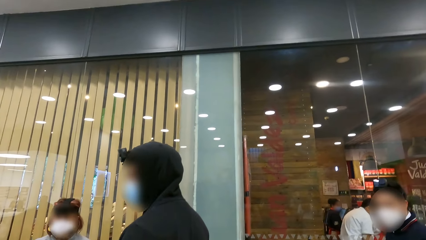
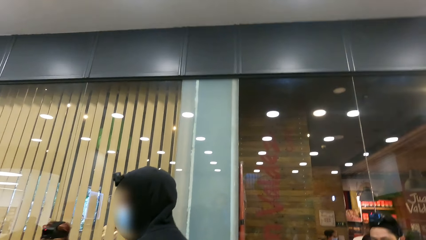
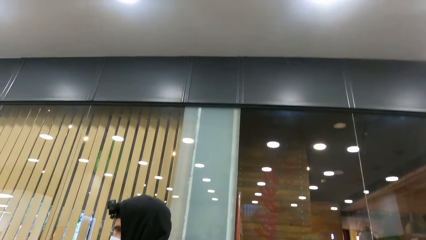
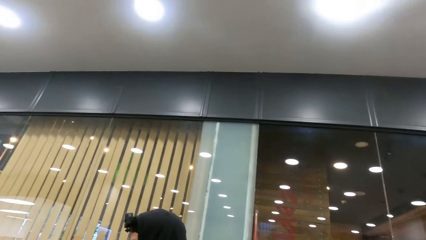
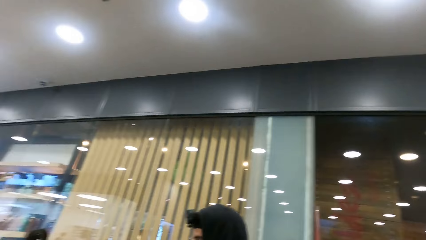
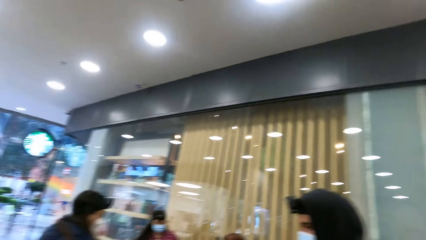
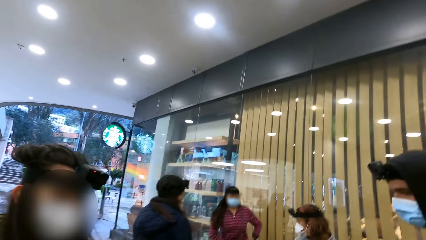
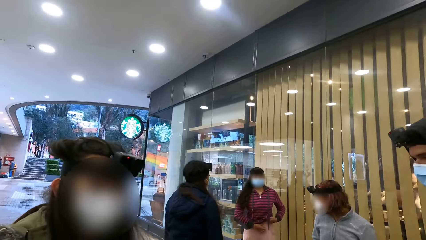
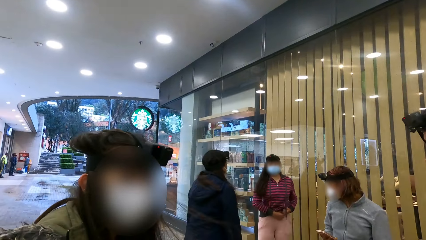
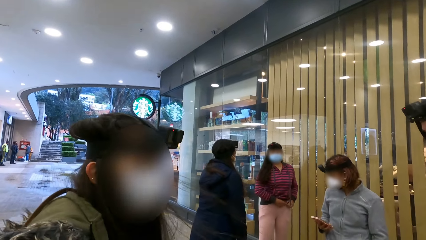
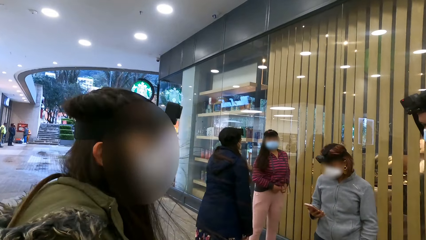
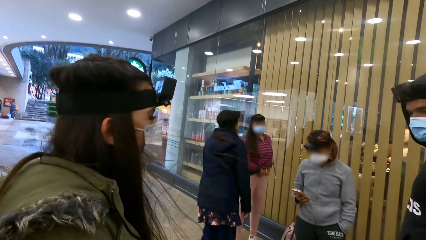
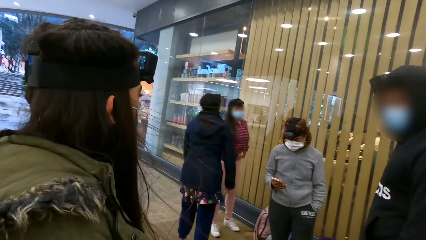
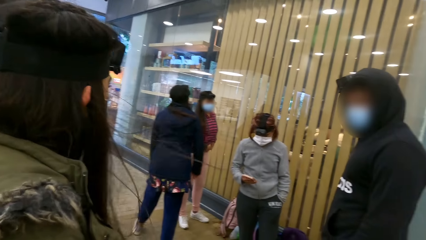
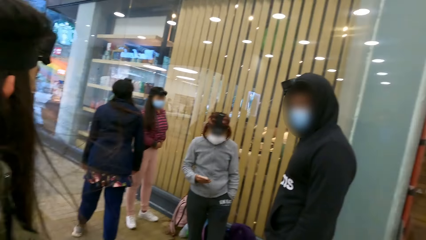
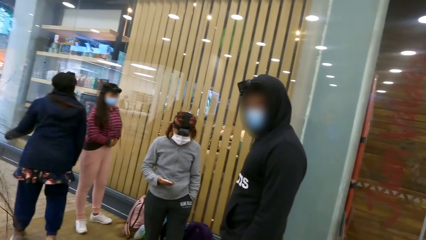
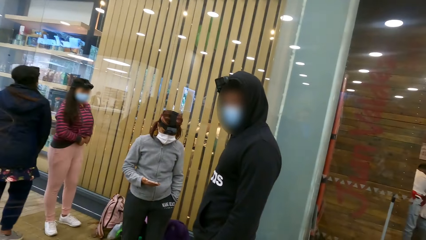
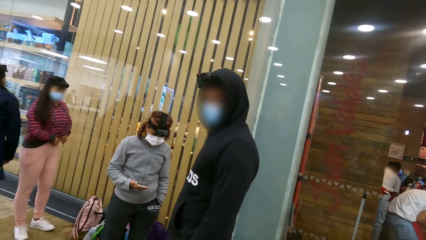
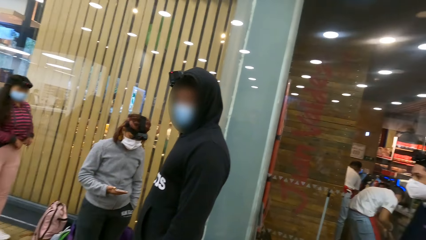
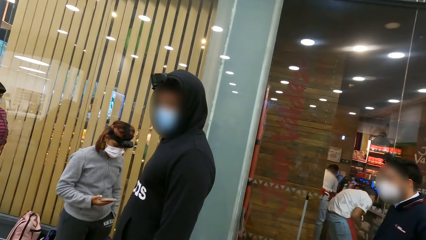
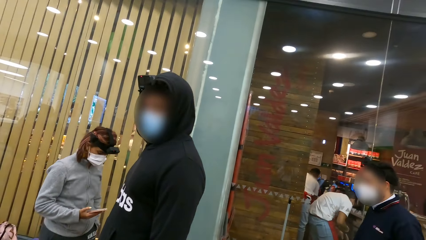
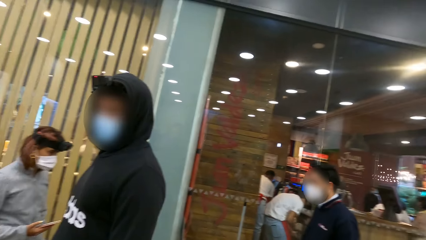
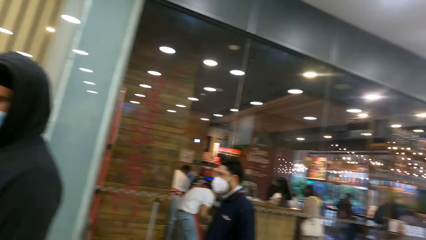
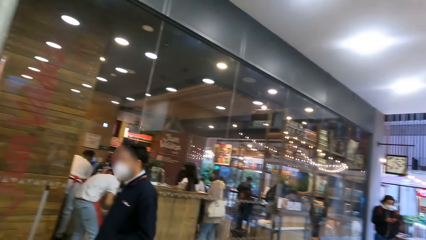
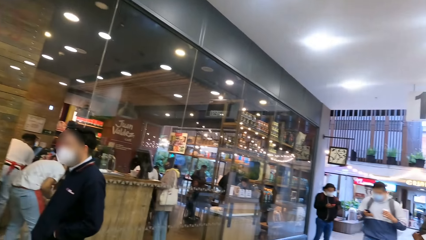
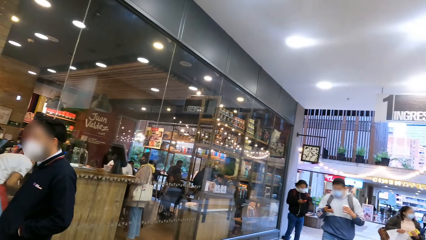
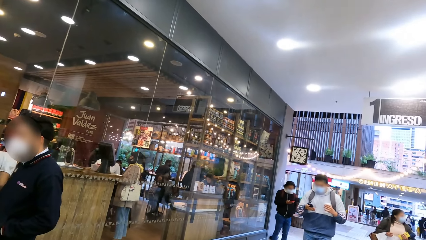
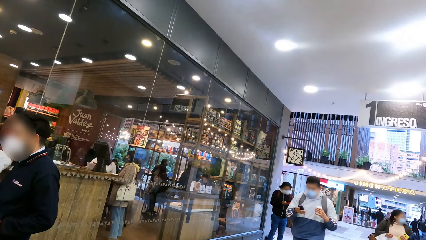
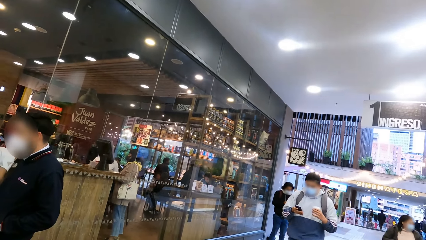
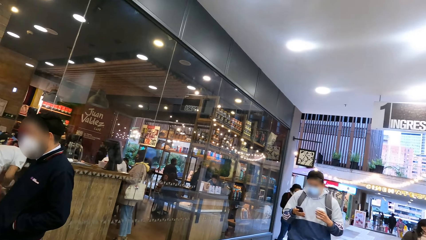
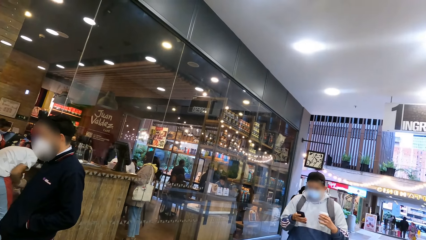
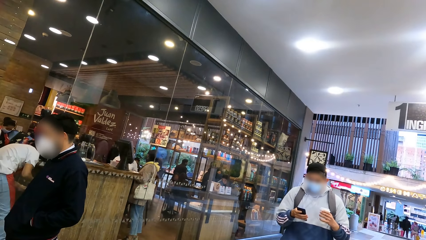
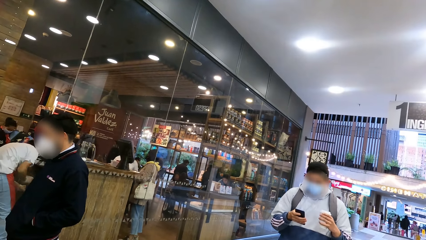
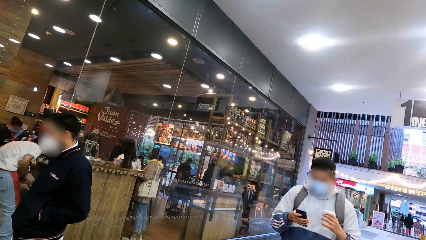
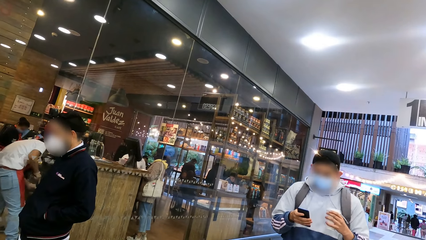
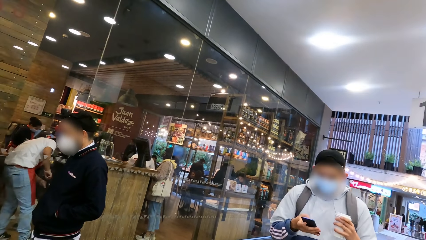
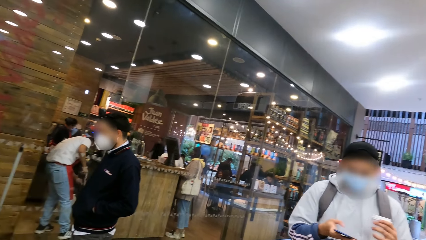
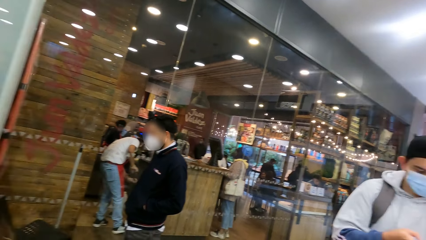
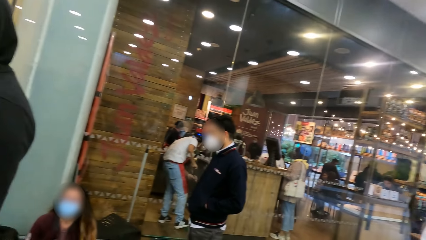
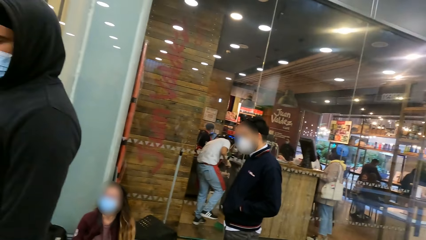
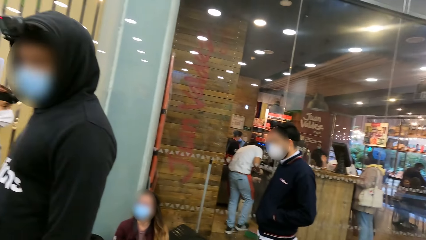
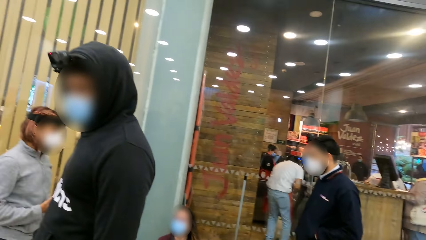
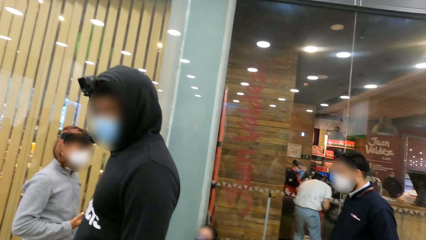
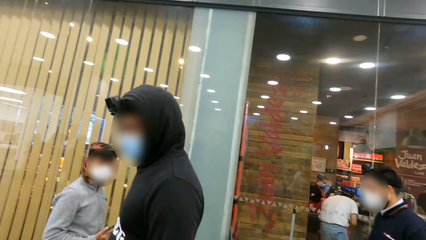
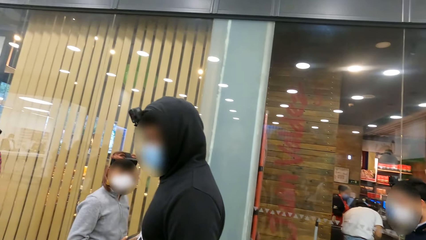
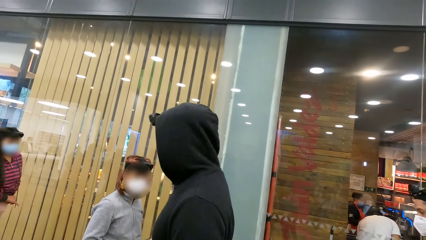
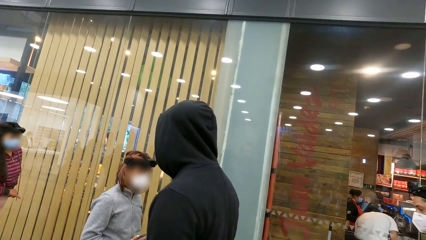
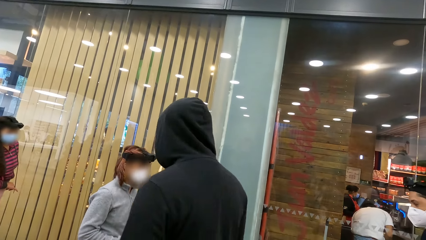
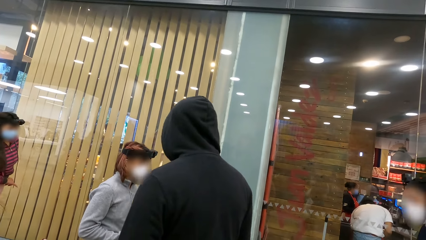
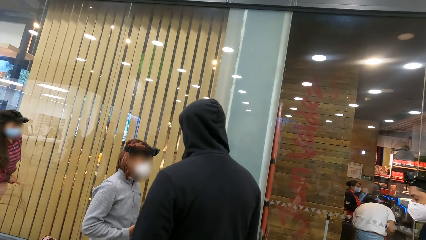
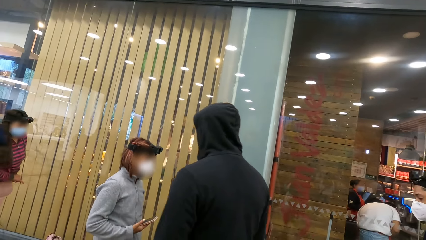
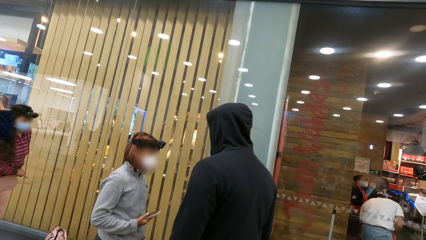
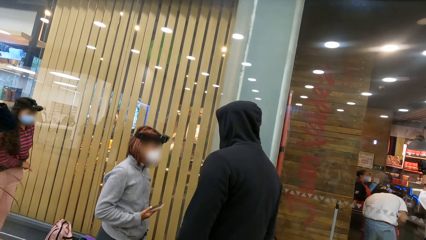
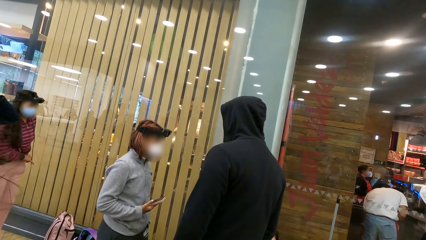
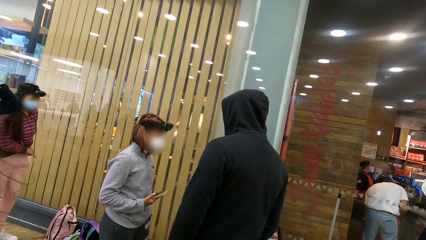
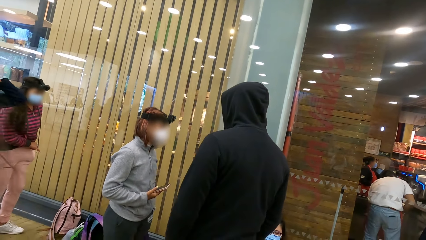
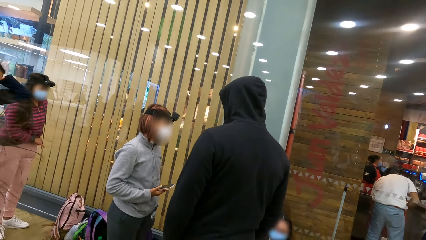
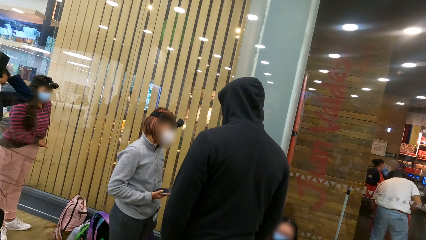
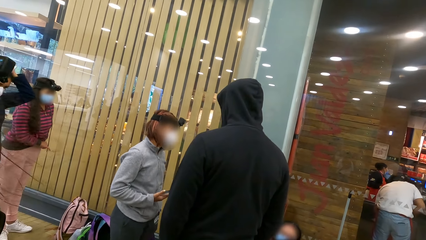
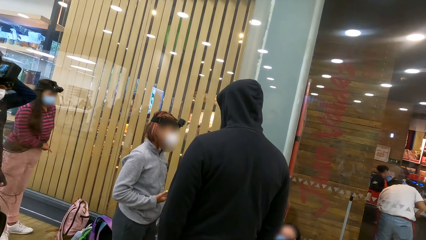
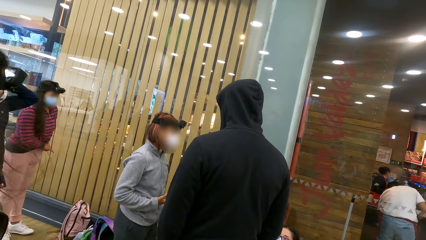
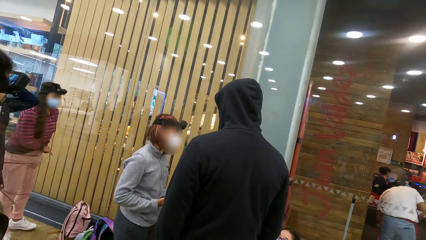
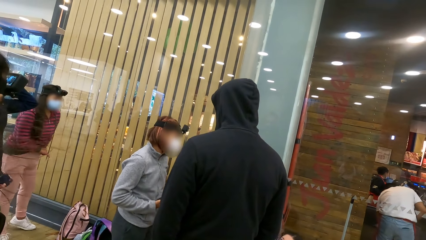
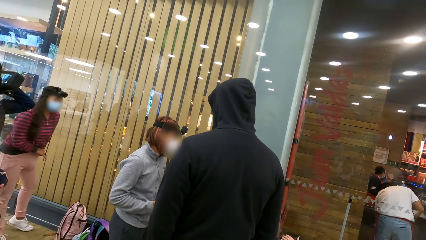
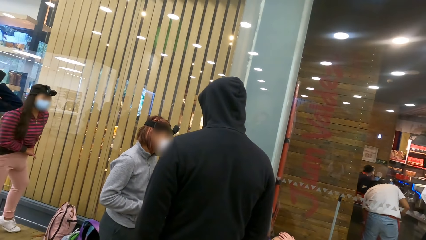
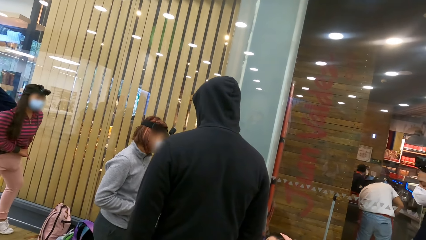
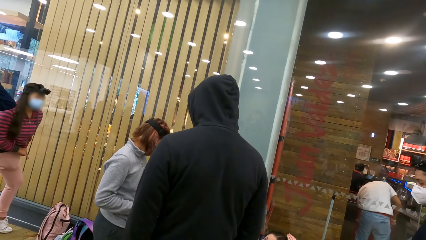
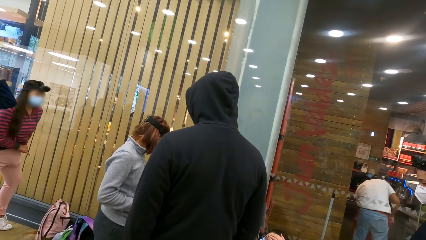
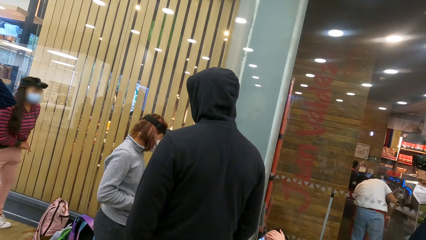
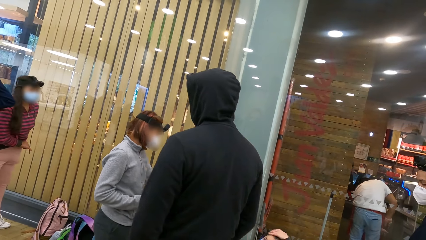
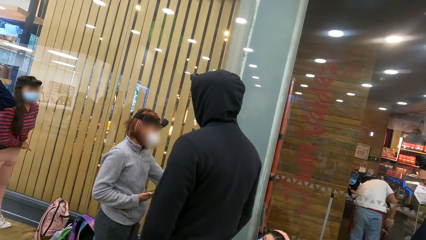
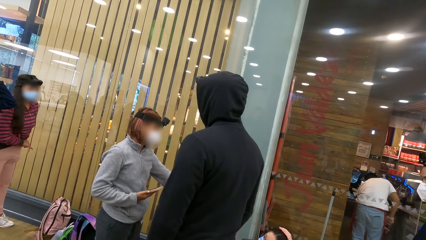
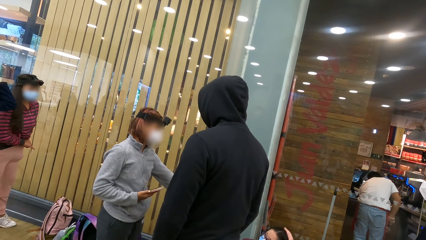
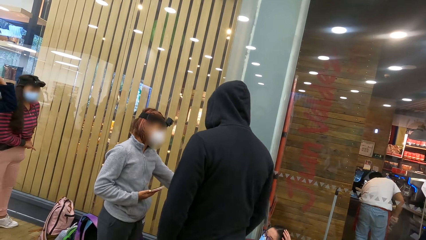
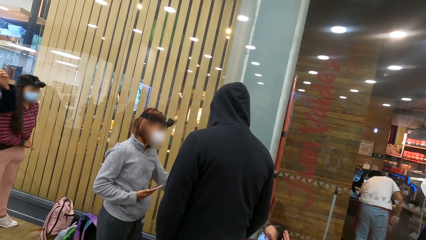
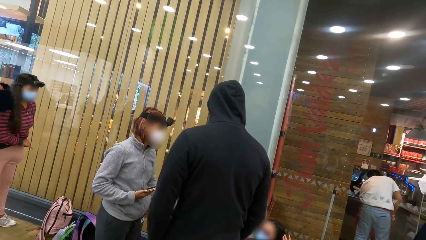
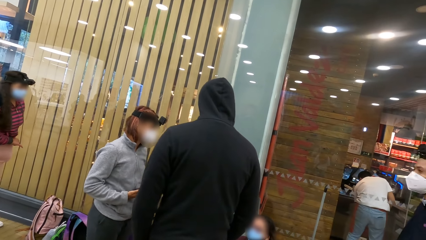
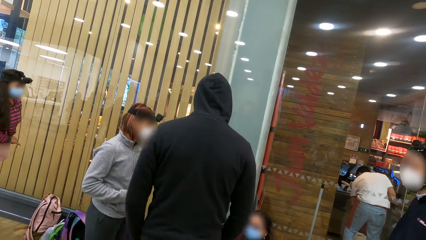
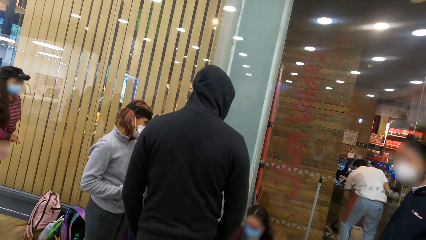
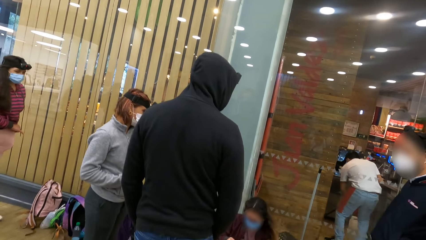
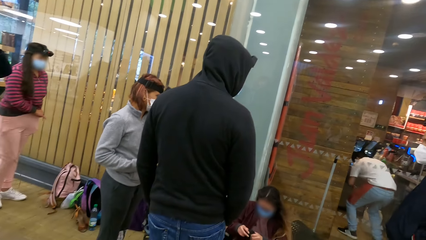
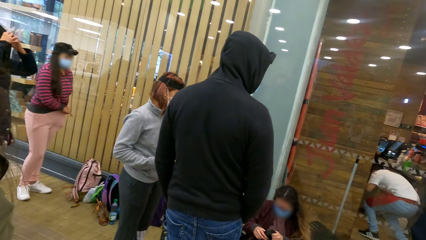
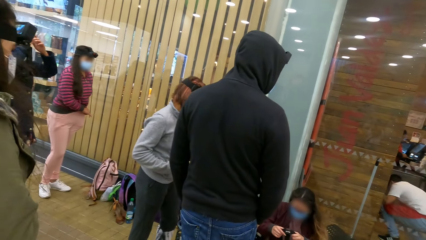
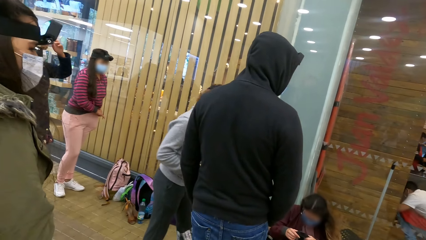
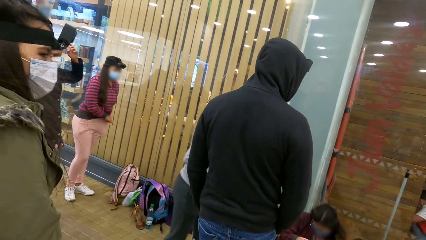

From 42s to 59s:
The camera wearer looks around. A person straightens her clothes.
